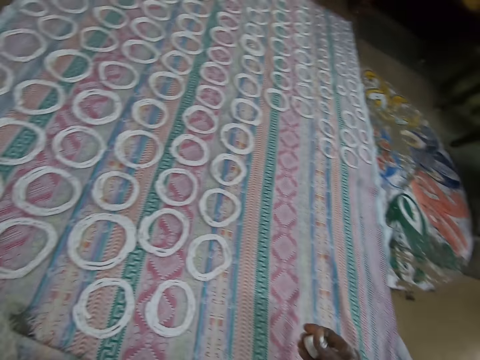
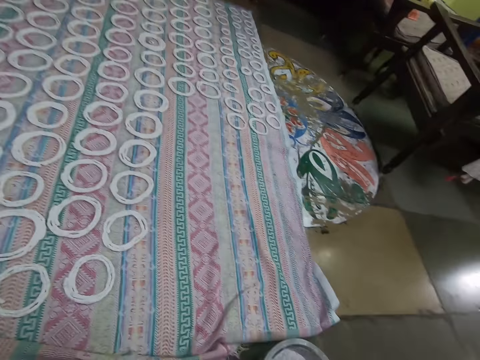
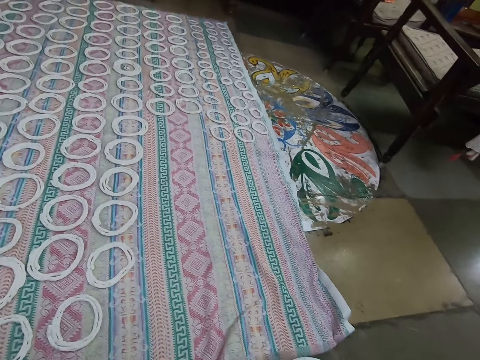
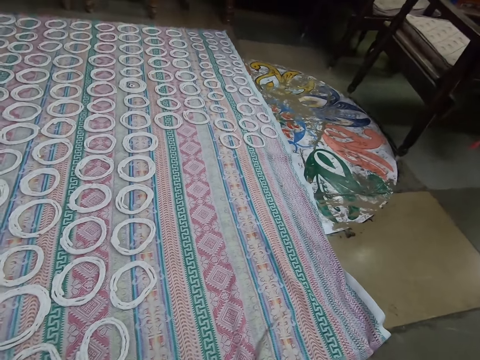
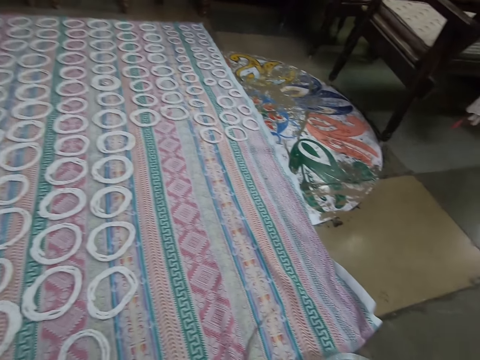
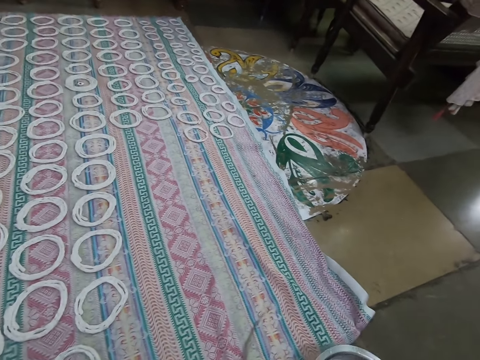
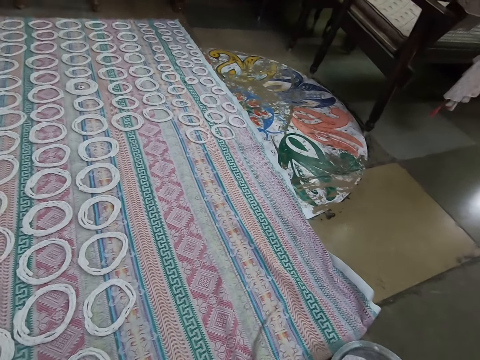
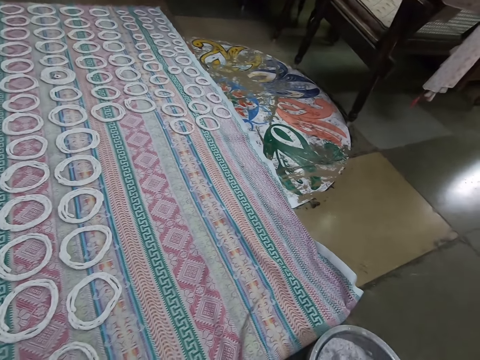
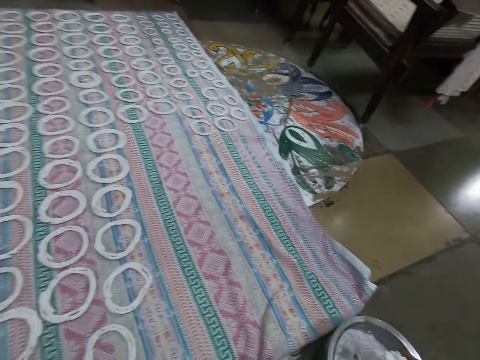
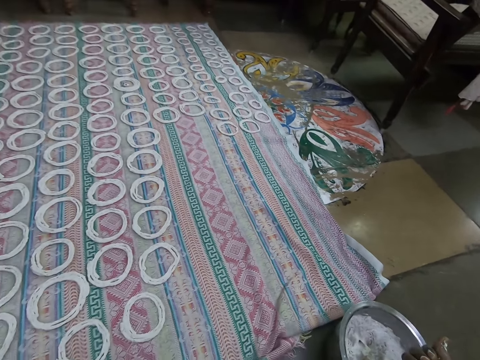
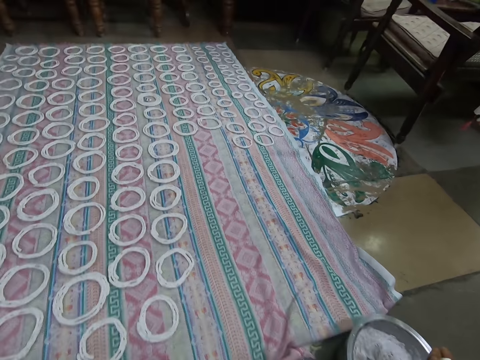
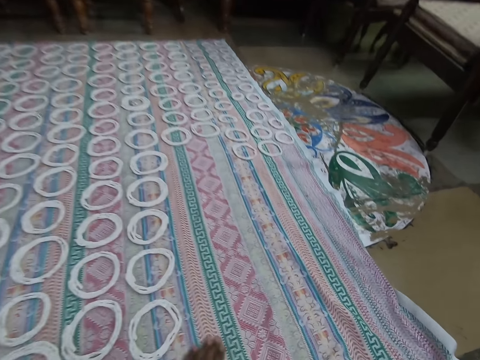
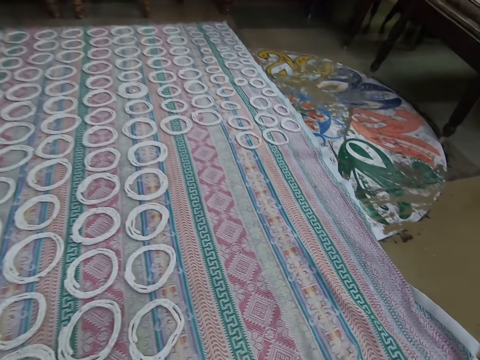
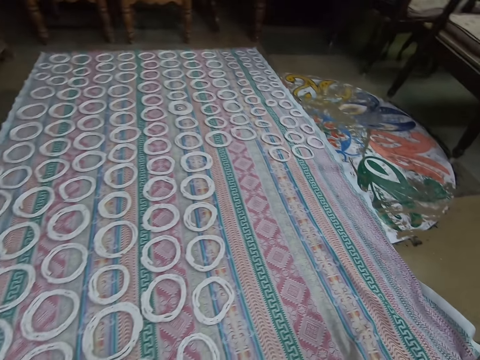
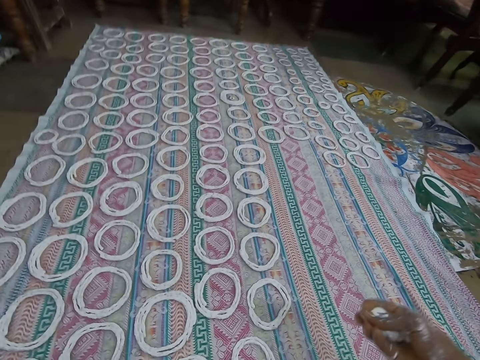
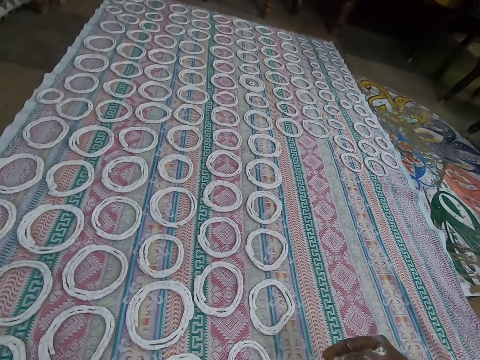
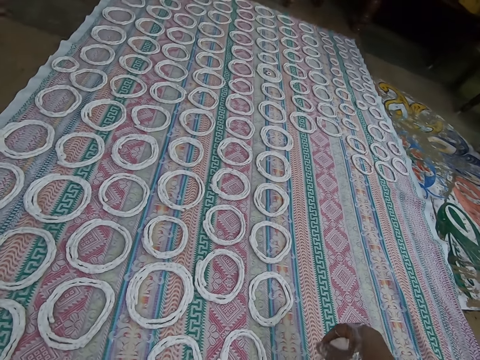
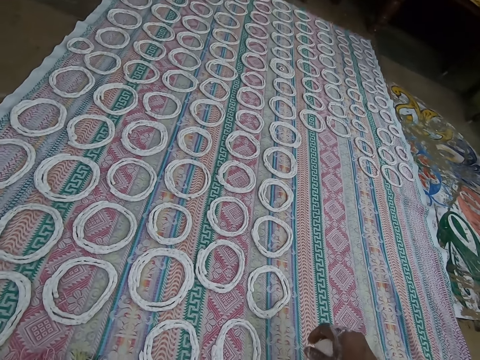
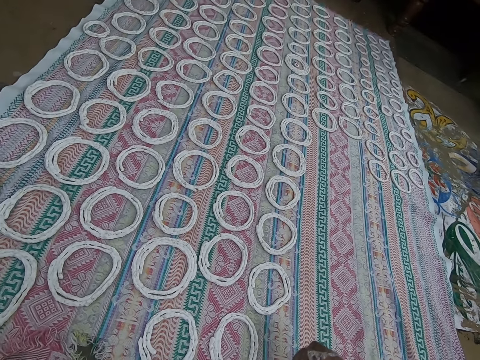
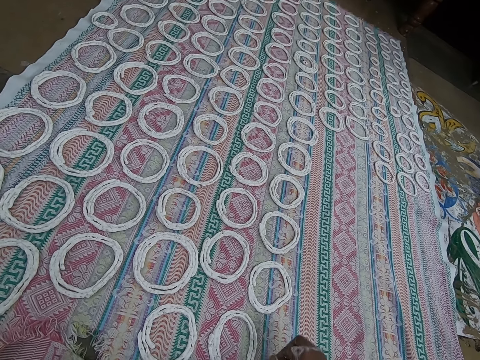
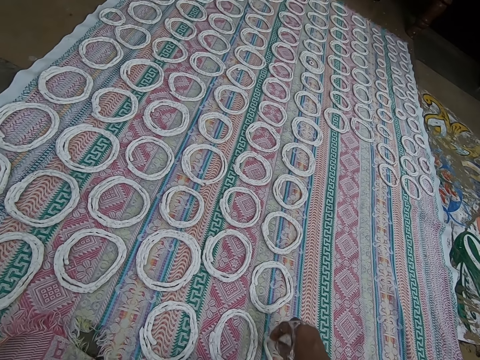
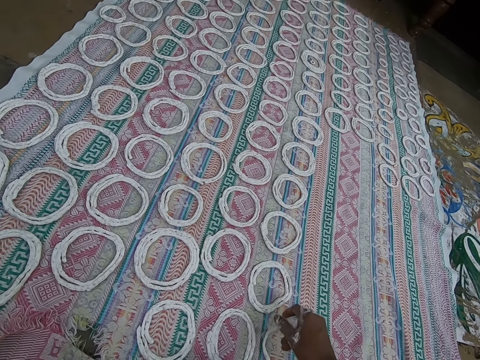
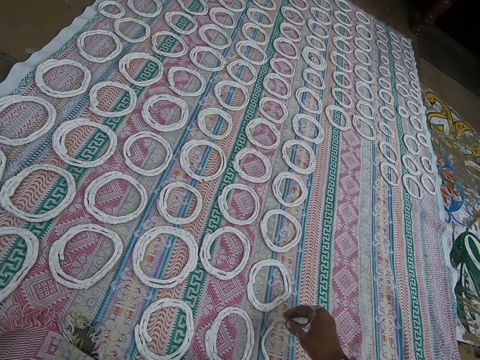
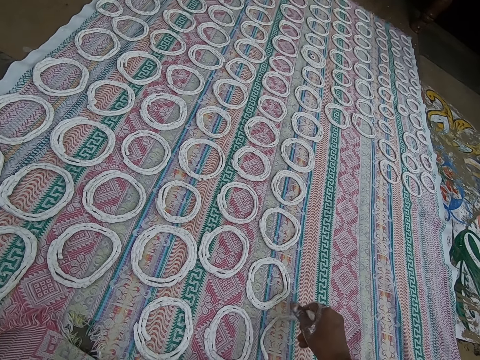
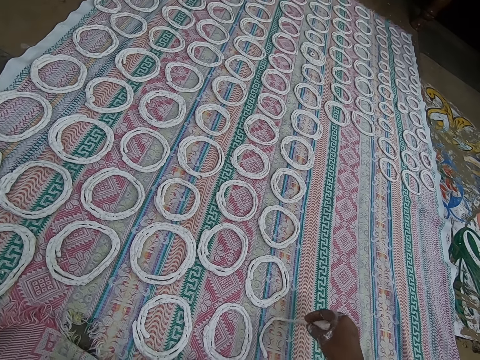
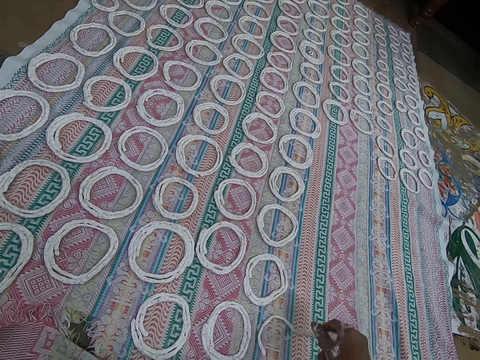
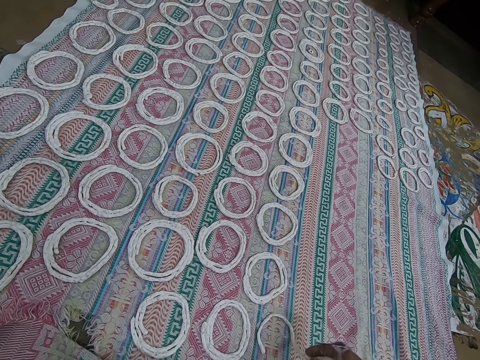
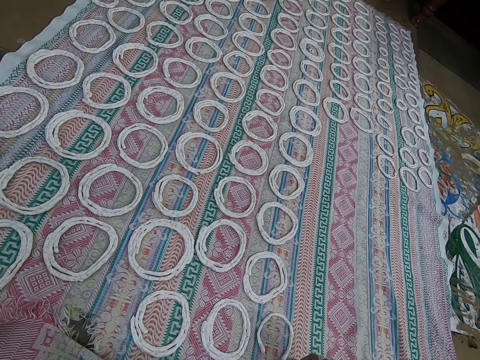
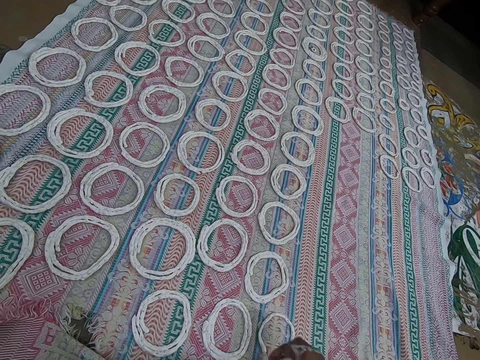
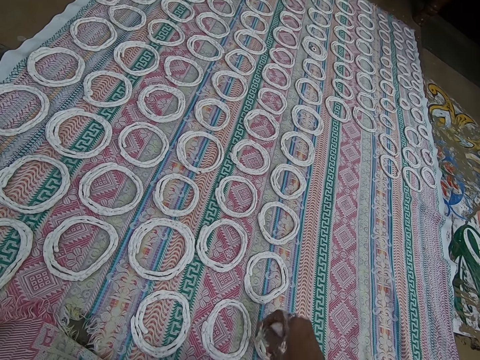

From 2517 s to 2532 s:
The camera wearer takes murukku mix from the bowl of murukku mix on the ground with her right hand. They cut the dough in the bowl with his hand. They roll the dough on the mat. They shape the murukku mix on the cloth on the ground with her right hand.

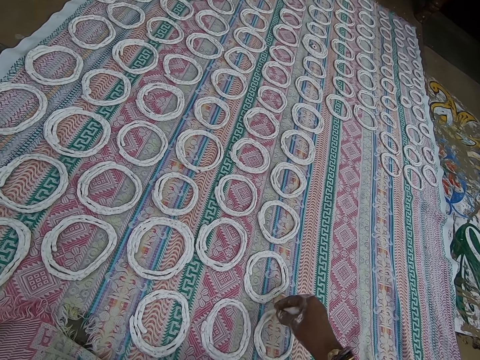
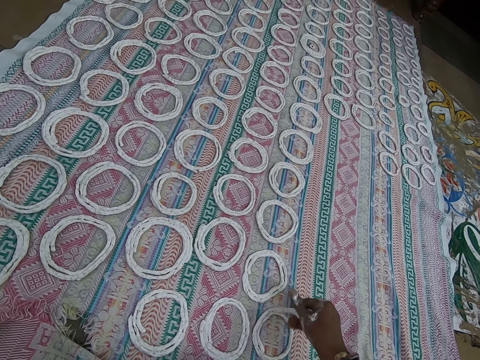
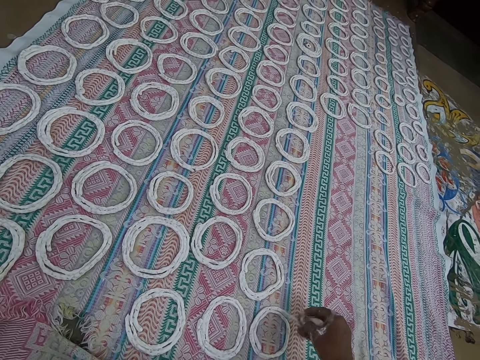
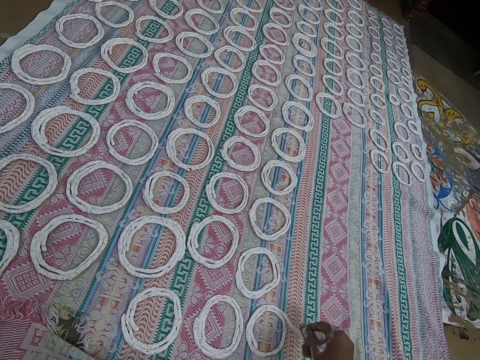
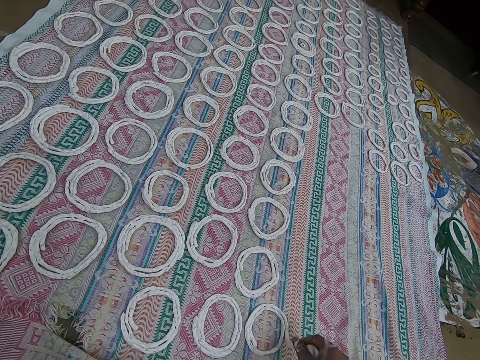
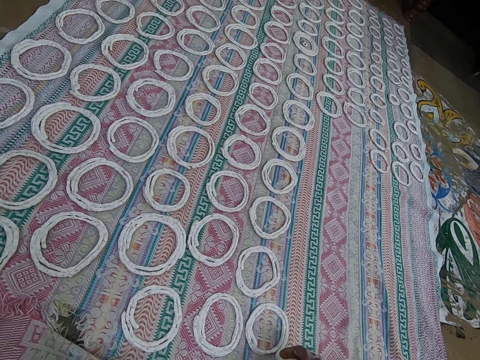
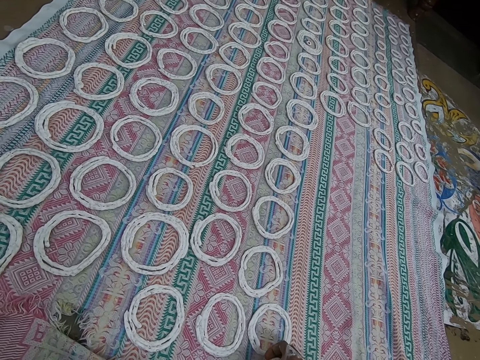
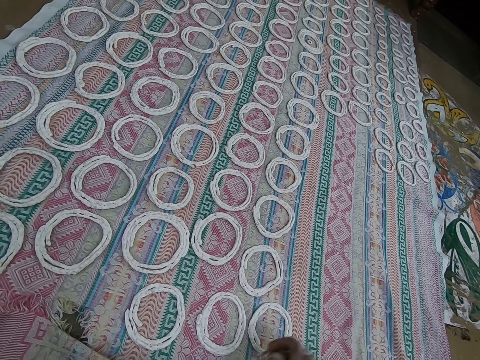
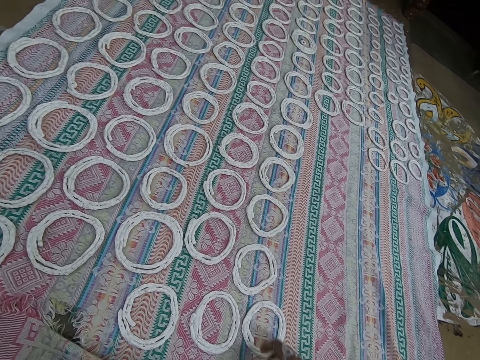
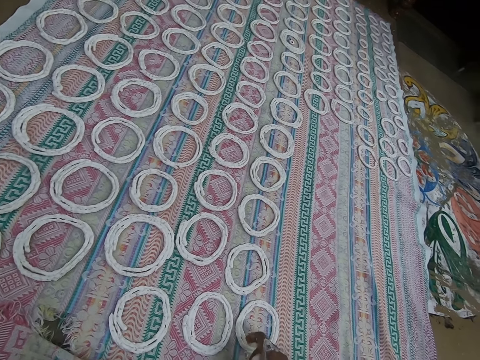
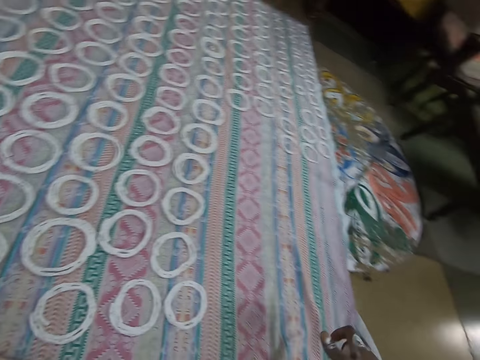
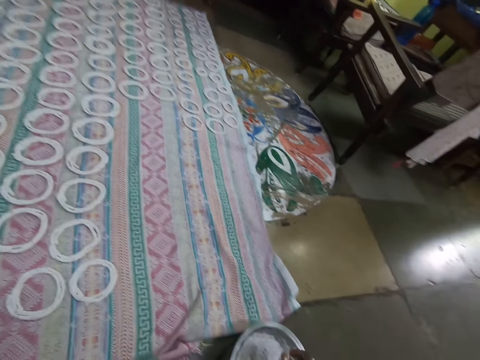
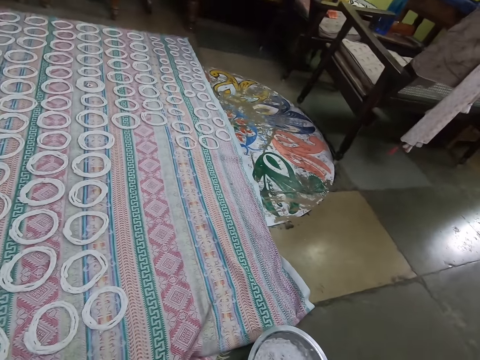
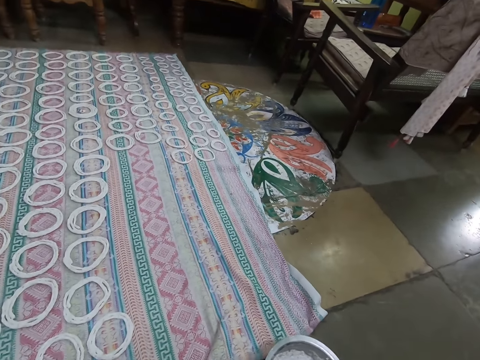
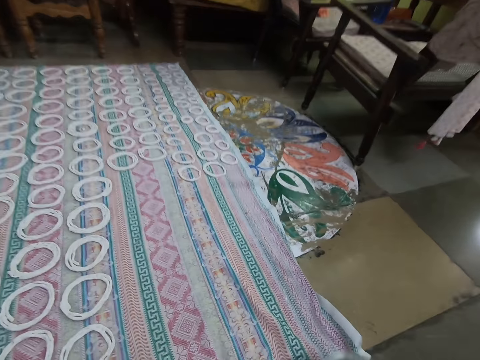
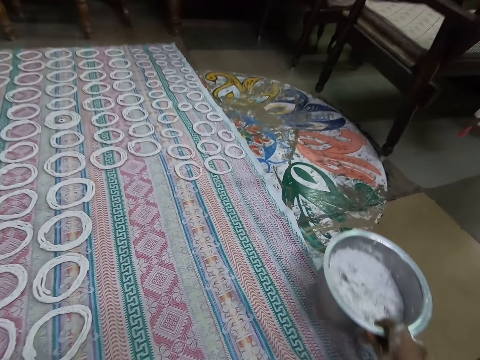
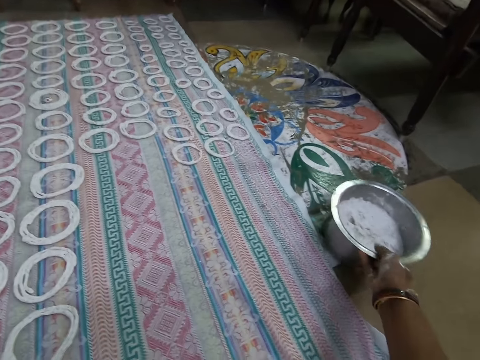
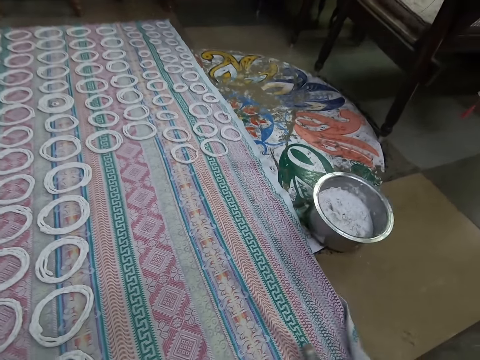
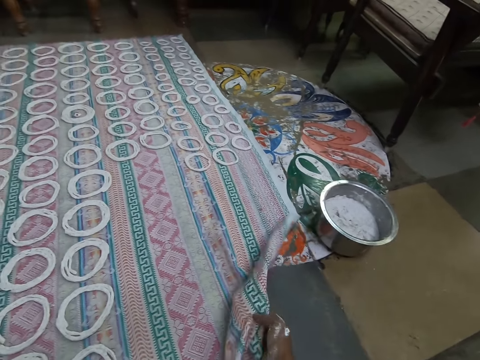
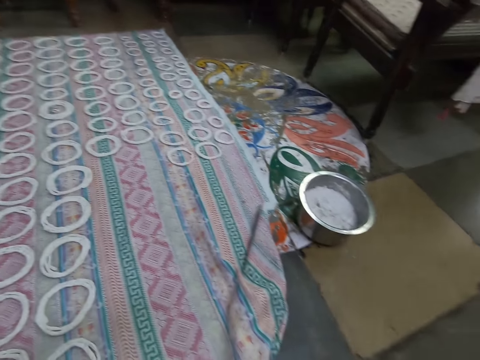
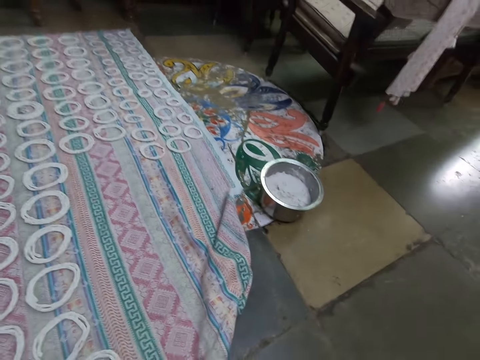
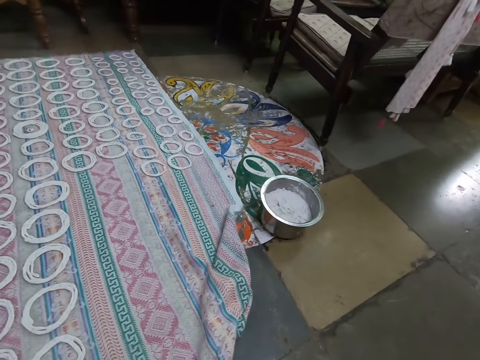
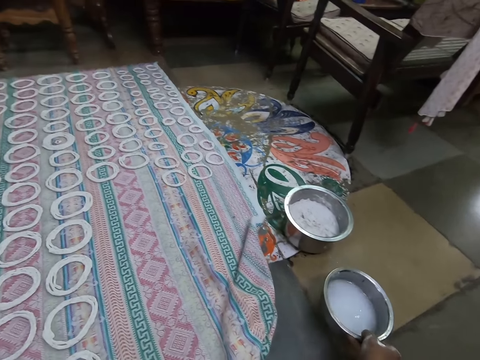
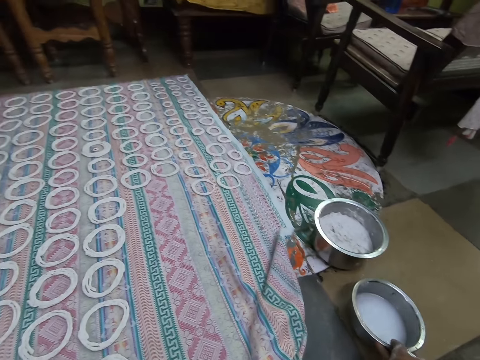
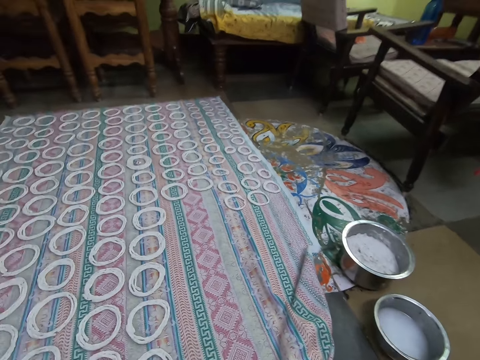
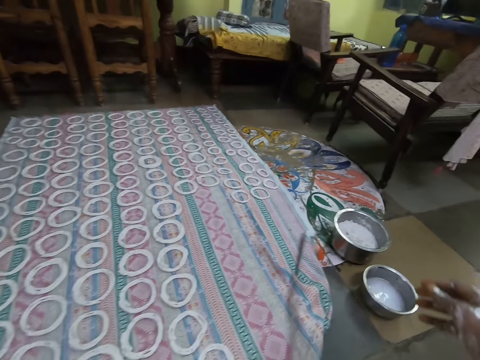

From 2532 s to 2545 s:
The camera wearer touches the murukku mix on the ground with her right hand. She moves the bowl with dough on the floor. She picks the bowl of murukku mix from the ground with her right hand and drops the bowl of the murukku mix on the ground with her right hand. She adjusts the cloth on the ground with her right hand. She touches the mat. She moves the bowl with water on the floor. She drops the bowl of water on the ground with her right hand.
